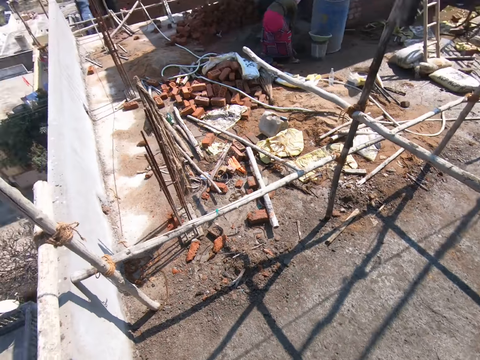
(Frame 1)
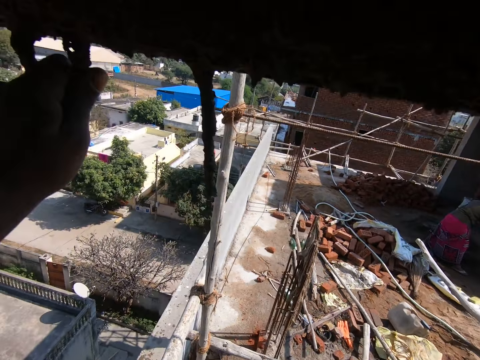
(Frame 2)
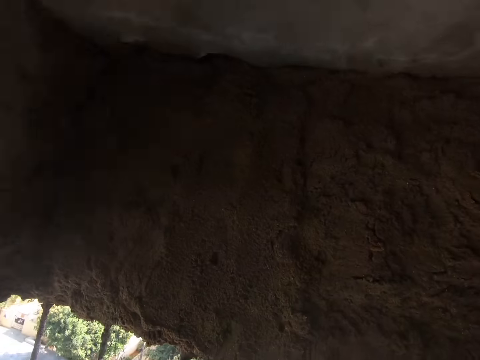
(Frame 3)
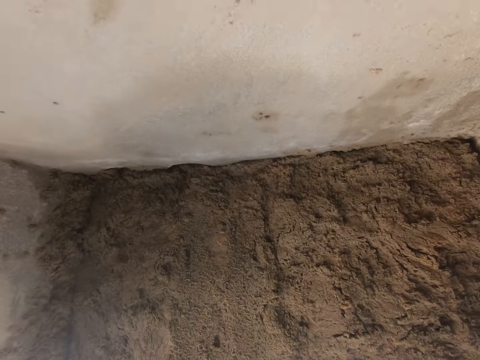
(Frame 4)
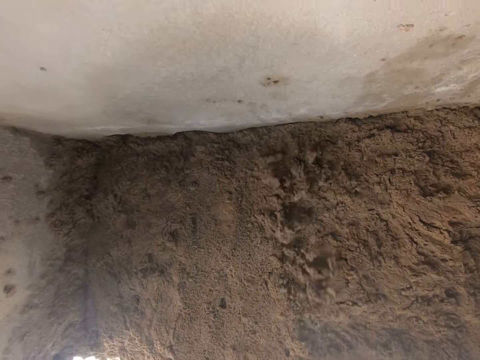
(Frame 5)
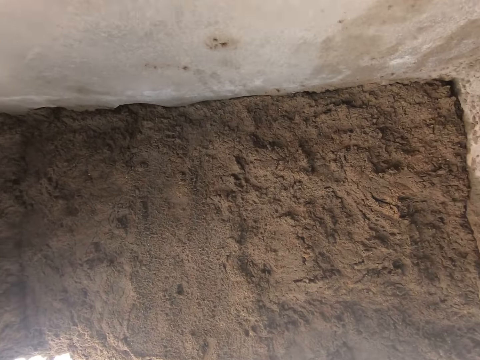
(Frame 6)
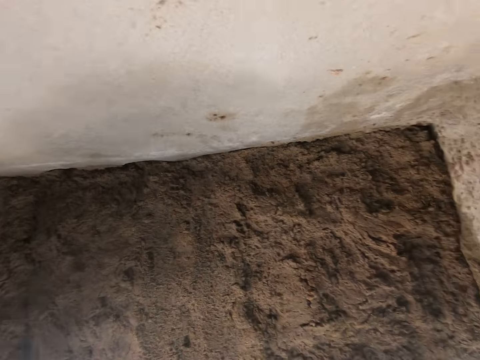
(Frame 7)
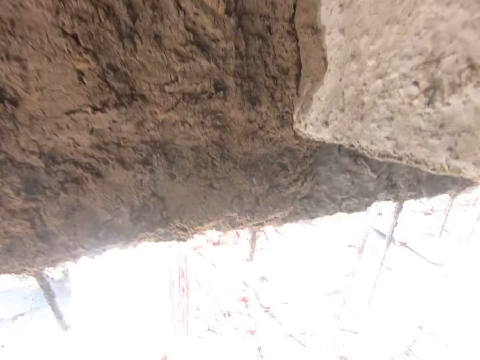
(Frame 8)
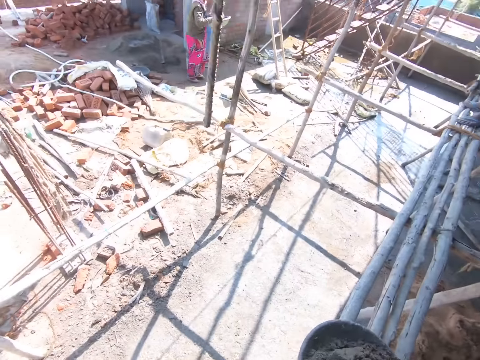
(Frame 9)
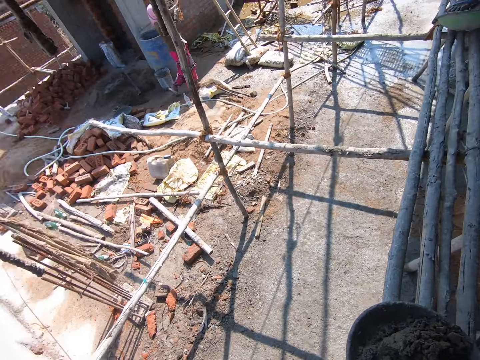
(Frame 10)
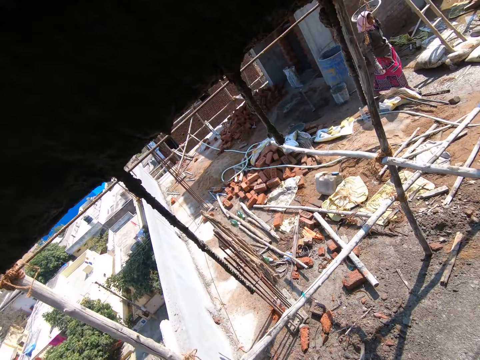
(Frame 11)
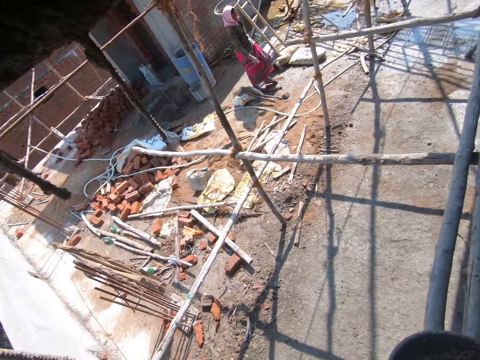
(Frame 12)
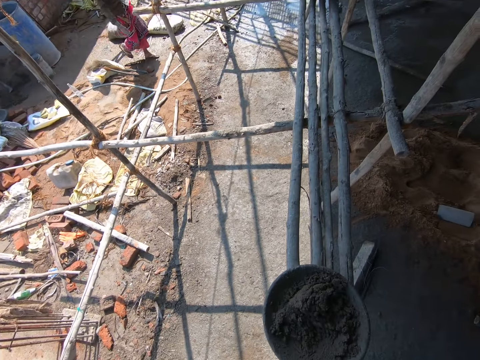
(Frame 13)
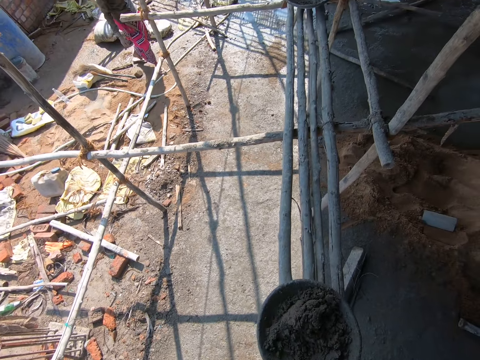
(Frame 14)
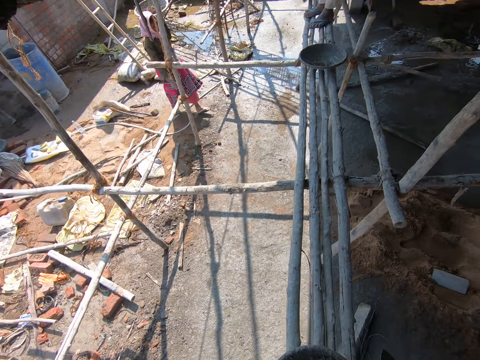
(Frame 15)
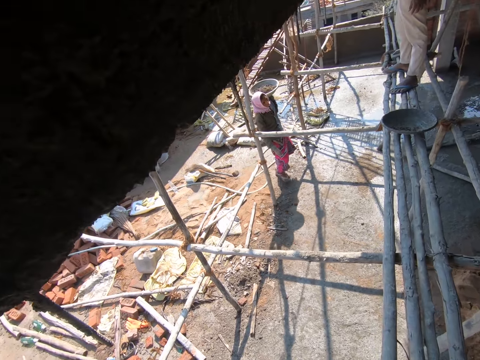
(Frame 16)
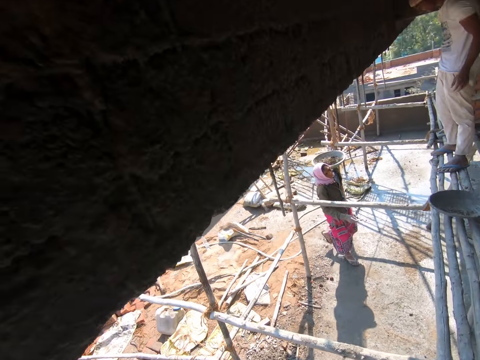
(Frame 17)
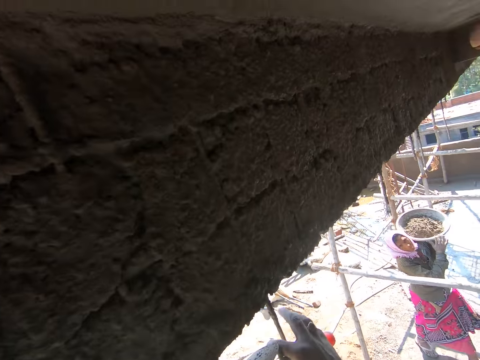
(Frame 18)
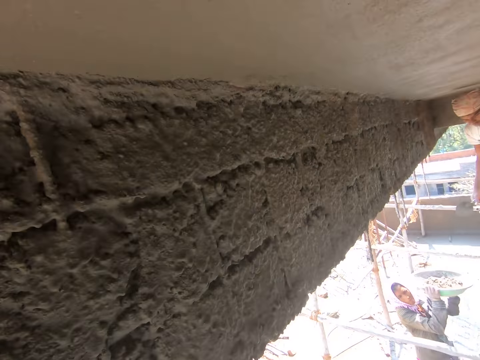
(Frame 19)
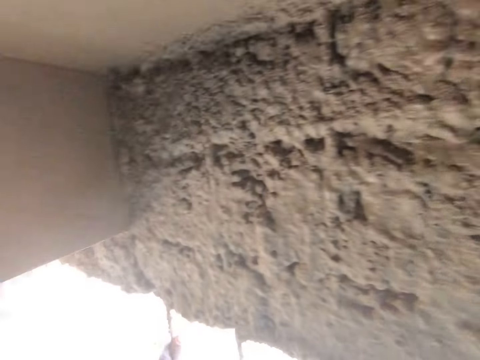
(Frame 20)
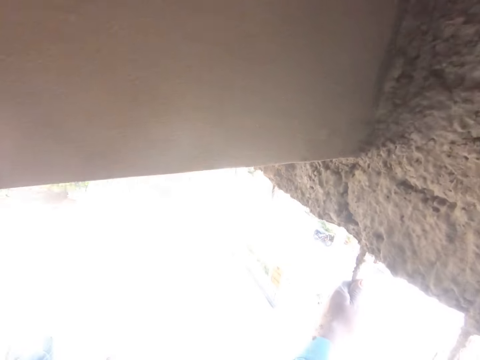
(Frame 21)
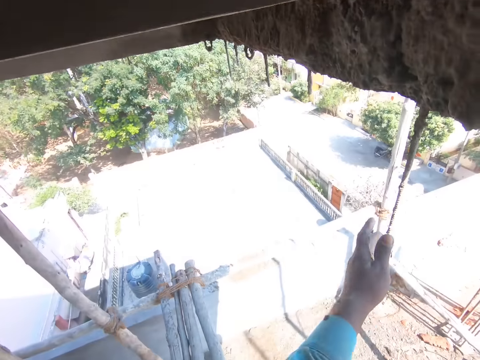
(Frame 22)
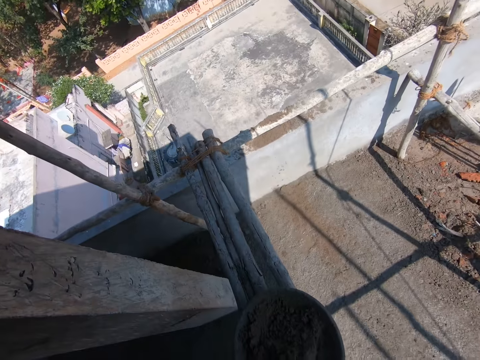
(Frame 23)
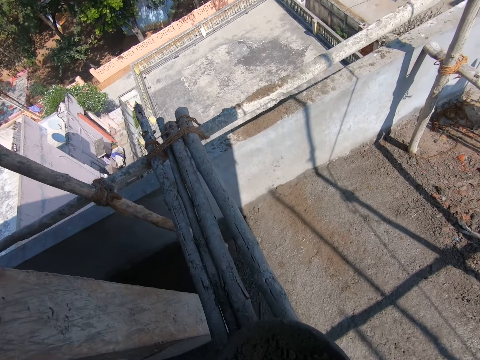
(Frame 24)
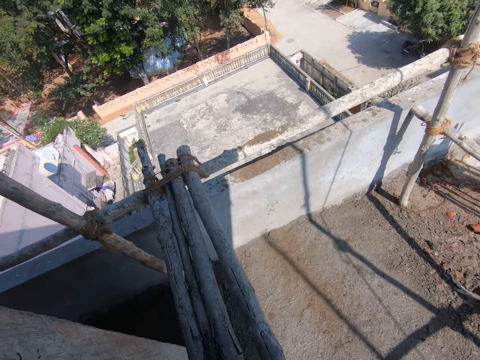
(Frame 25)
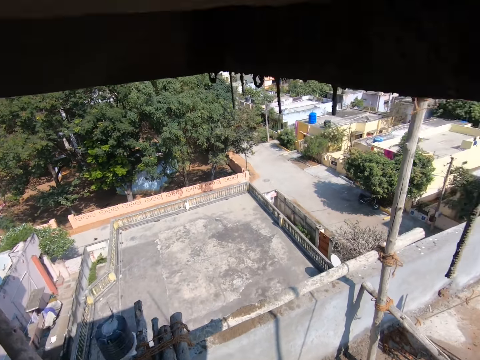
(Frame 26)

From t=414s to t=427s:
The camera wearer looks around. He looks at the wall. He throws the concrete mix on the wall with the trowel in his right hand. He moves the trowel. A woman walks towards the camera wearer with the pan of concrete mix in her left hand. The camera wearer looks around. He converses with the woman. The woman holds the pan with both hands. The camera wearer looks at the wall. He looks around.

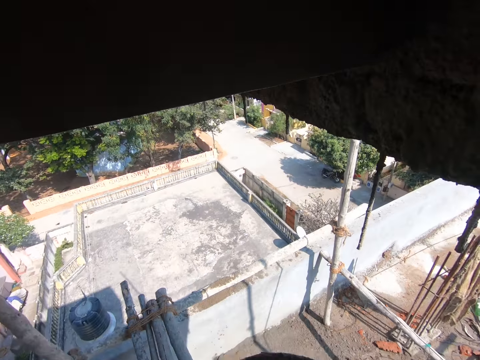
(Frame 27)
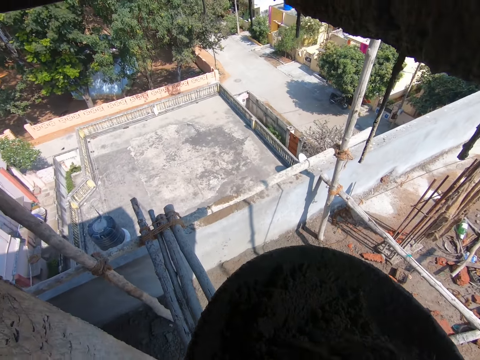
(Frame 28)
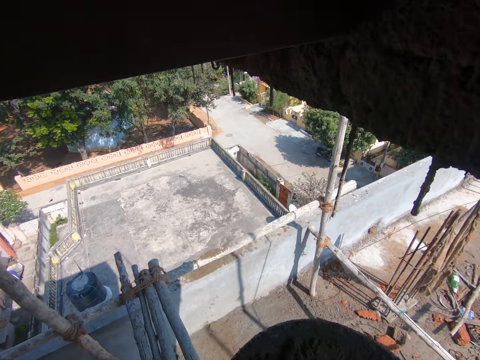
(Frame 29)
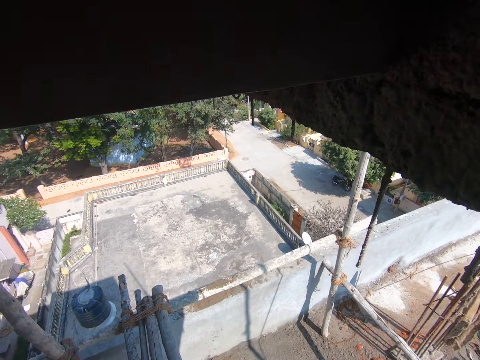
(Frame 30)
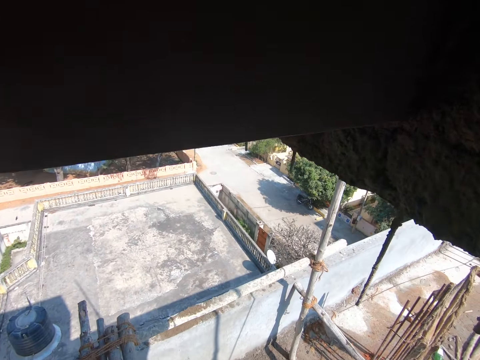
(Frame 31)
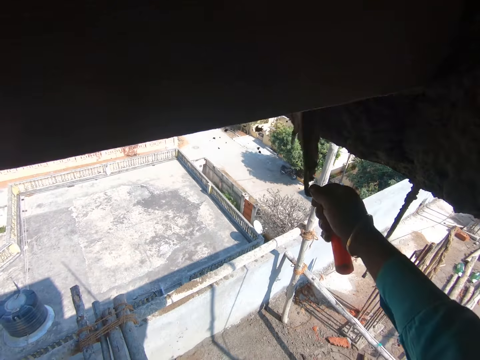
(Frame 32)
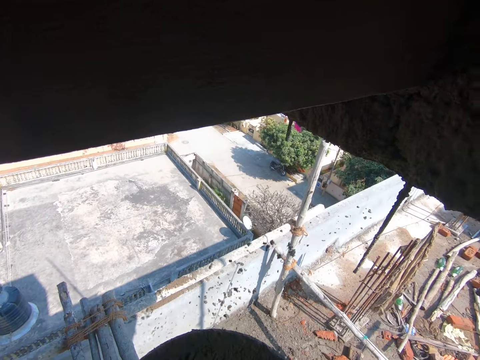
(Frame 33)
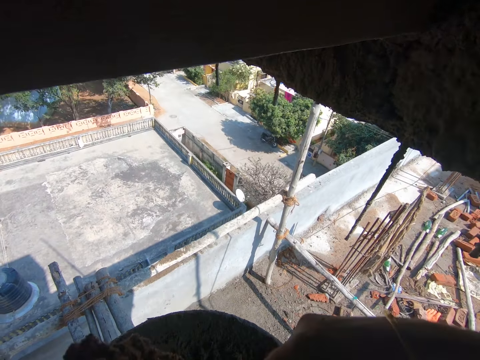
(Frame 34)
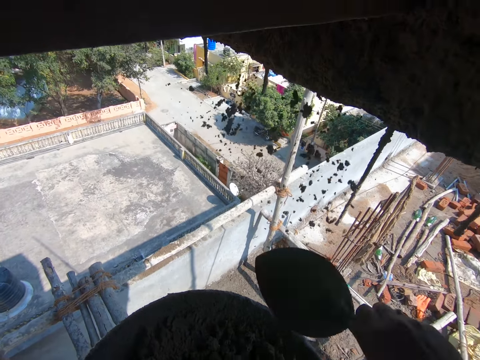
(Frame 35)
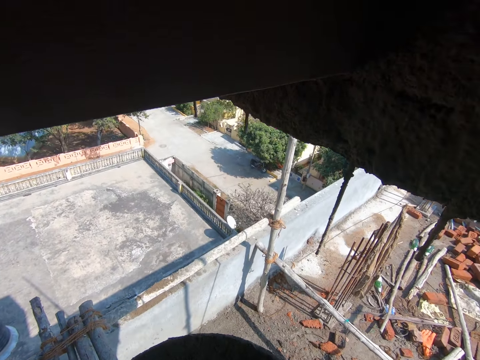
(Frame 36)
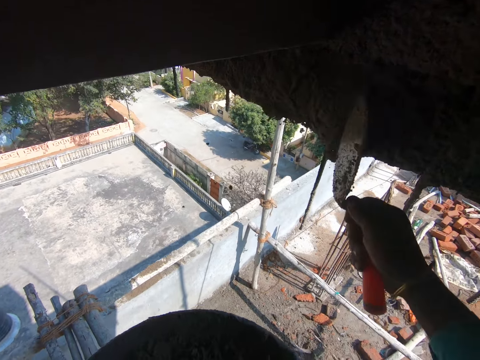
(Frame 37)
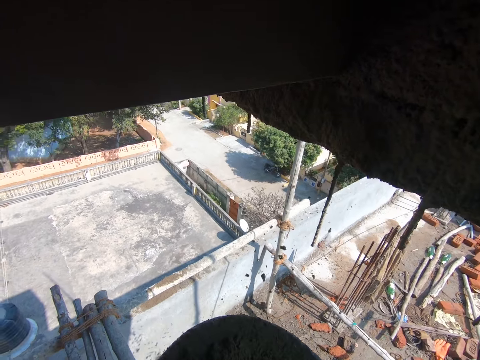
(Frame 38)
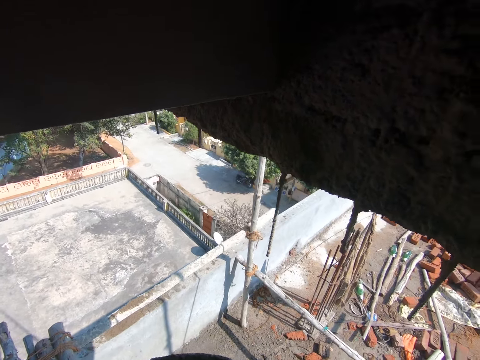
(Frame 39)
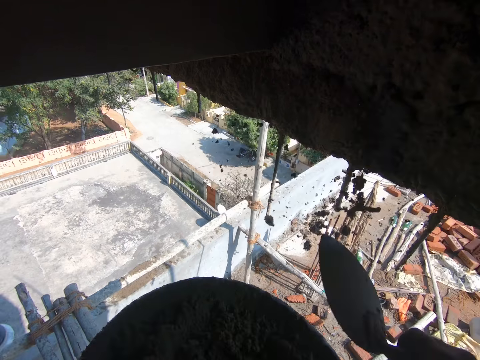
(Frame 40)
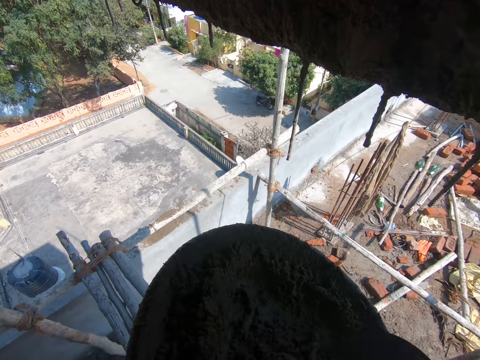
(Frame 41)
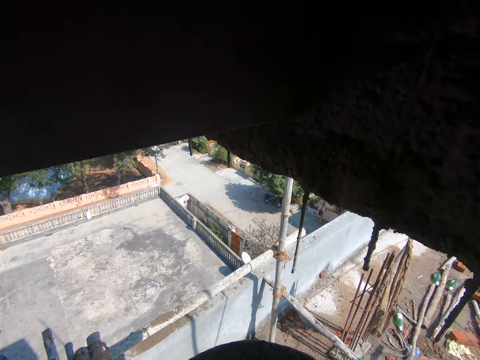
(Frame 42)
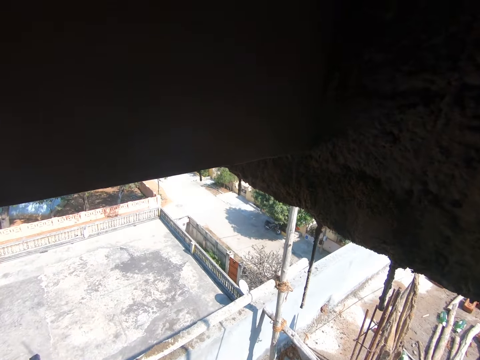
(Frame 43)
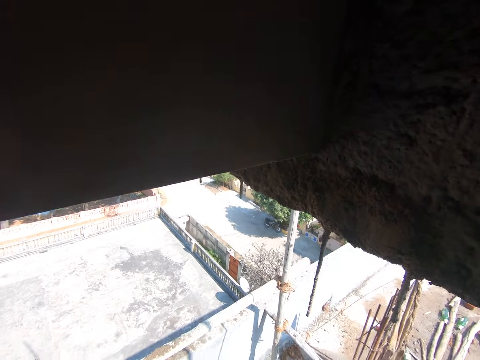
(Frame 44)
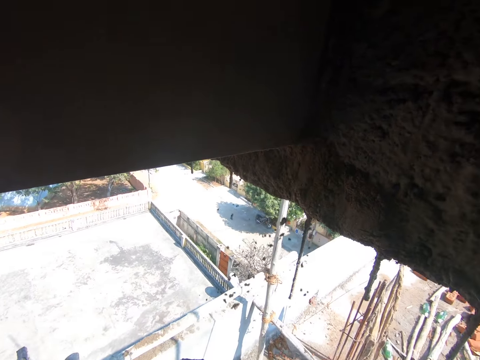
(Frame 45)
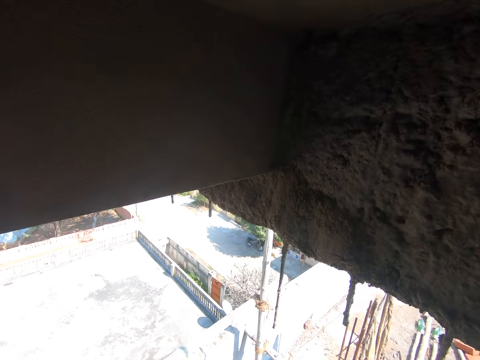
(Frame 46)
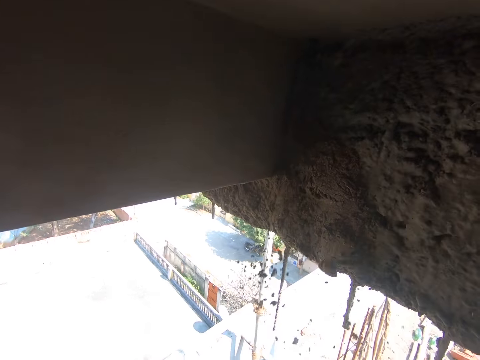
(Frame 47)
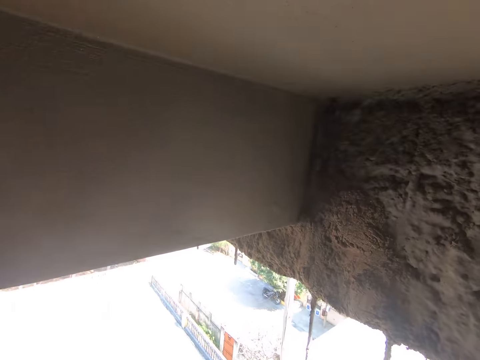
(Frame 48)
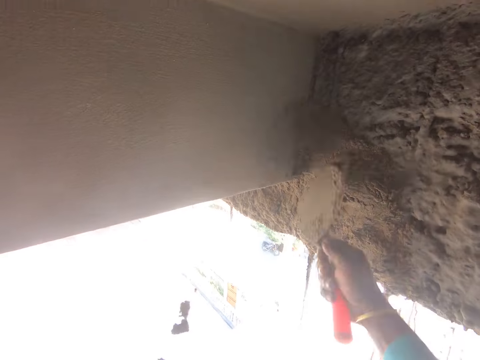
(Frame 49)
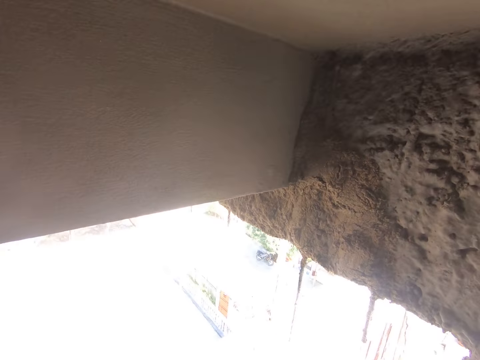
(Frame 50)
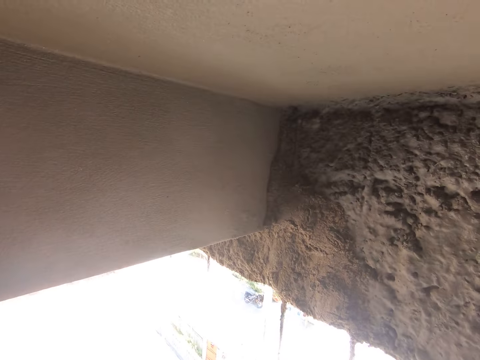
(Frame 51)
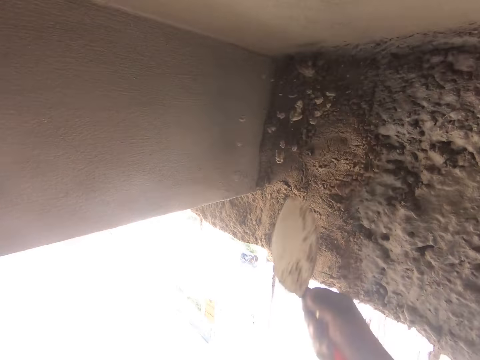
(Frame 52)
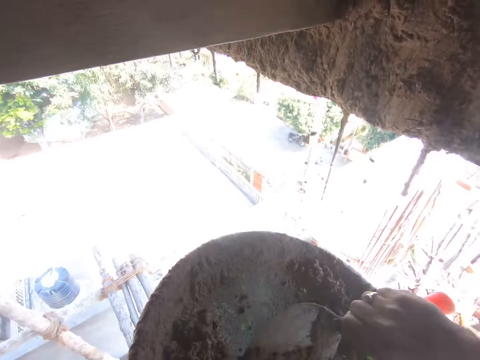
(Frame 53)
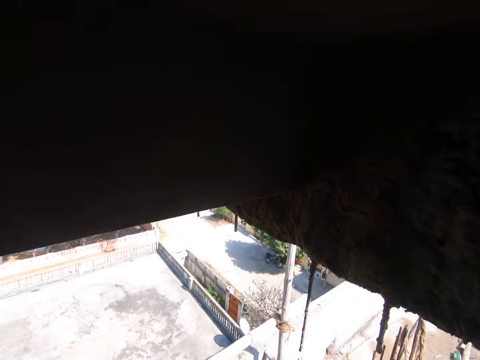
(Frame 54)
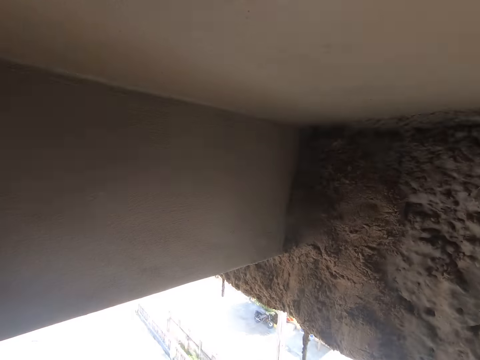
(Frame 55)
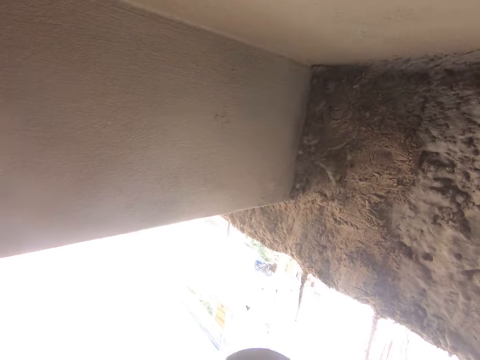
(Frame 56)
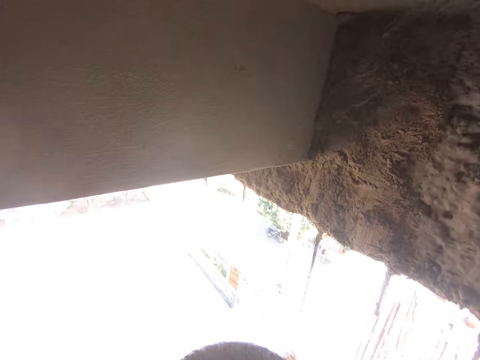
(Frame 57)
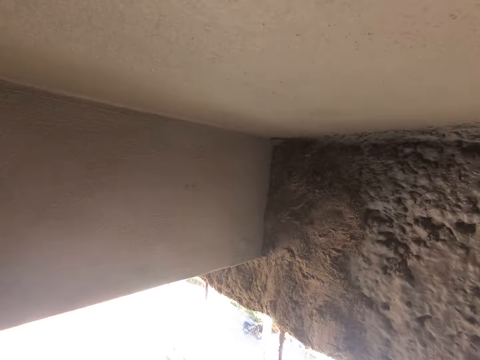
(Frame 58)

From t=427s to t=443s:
The camera wearer picks up the pan from the scaffold with his left hand. He stirs cement with the trowel. He takes concrete mix from the pan in his left hand with the trowel in his right hand. He throws the concrete mix on the wall with the trowel in his right hand. He looks around. He takes the concrete mix from the pan in his left hand with the trowel in his right hand. He throws the concrete mix on the wall with the trowel in his right hand. He takes the concrete mix from the pan in his left hand with the trowel in his right hand. He throws the concrete mix on the wall with the trowel in his right hand. He takes the concrete mix from the pan in his left hand with the trowel in his right hand. He throws the concrete mix on the wall with the trowel in his right hand. He gathers the concrete mix in the pan with the trowel in his right hand. He throws the concrete mix on the wall with the trowel in his right hand. He scoops the cement with the trowel. He pours the cement on the wall. He scoops the cement with the trowel. He pours the cement on the wall. He scoops the cement with the trowel. He pours the cement on the wall. He takes the concrete mix from the pan in his left hand with the trowel in his right hand. He throws the concrete mix on the wall with the trowel in his right hand. He scoops the cement with the trowel.
